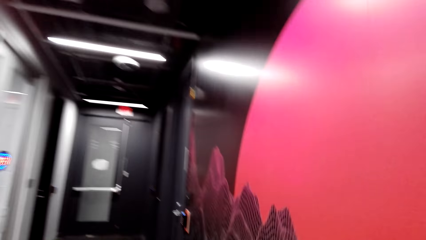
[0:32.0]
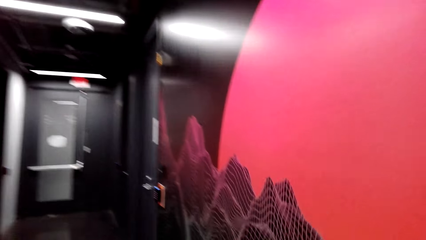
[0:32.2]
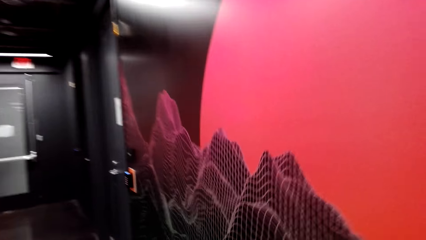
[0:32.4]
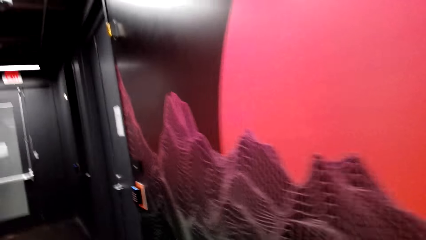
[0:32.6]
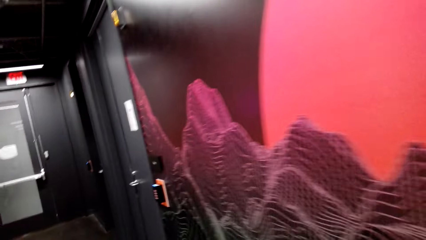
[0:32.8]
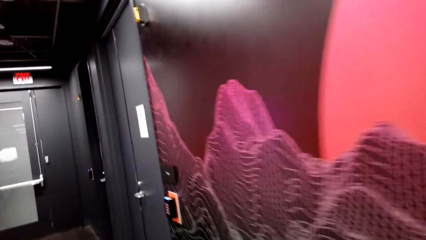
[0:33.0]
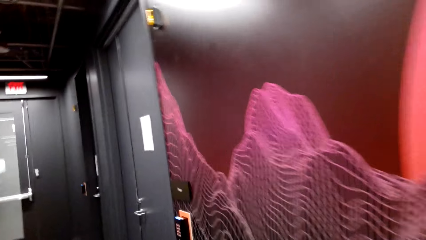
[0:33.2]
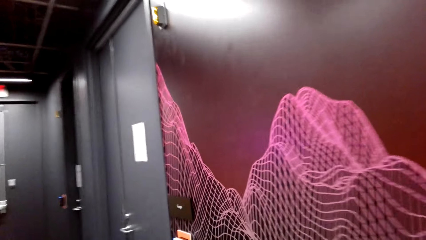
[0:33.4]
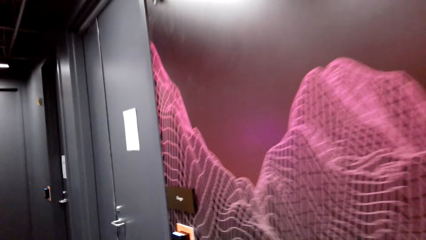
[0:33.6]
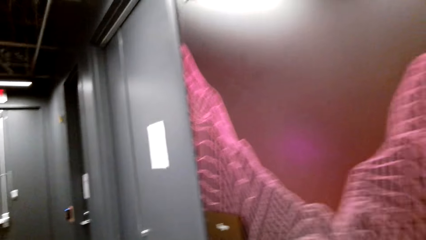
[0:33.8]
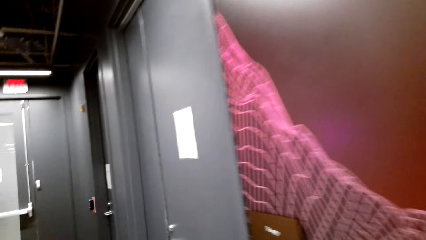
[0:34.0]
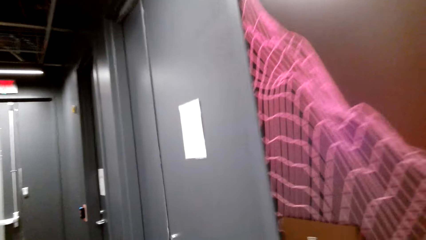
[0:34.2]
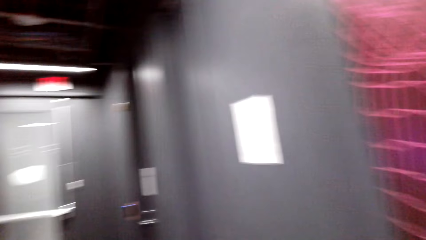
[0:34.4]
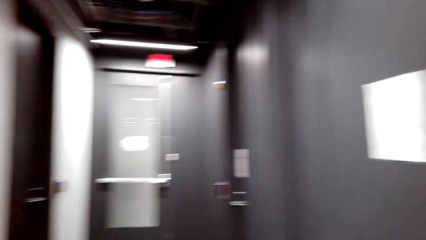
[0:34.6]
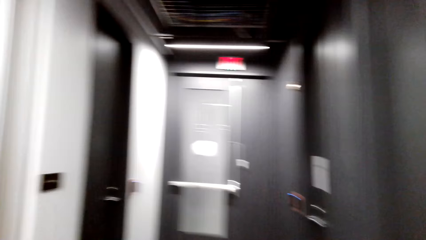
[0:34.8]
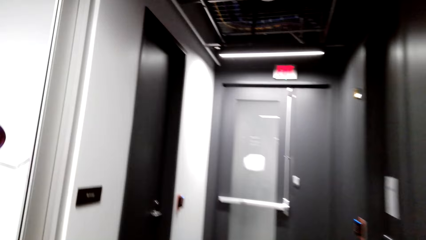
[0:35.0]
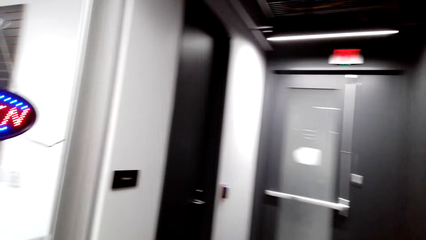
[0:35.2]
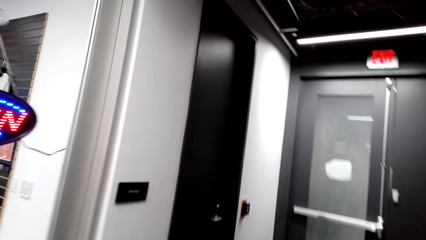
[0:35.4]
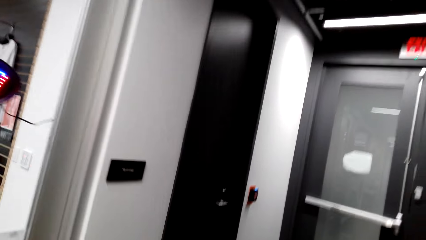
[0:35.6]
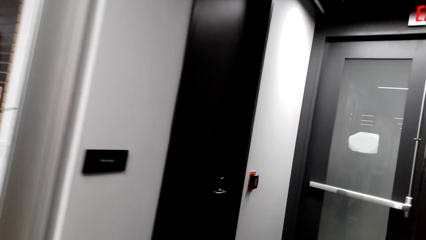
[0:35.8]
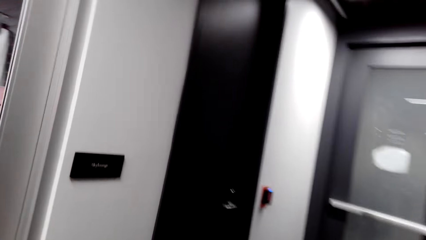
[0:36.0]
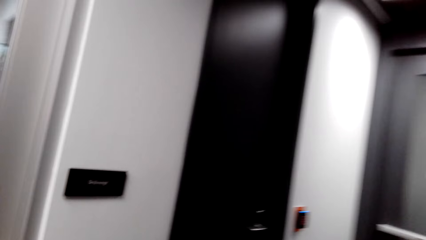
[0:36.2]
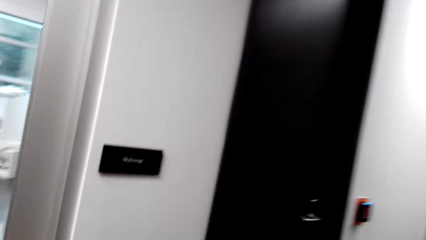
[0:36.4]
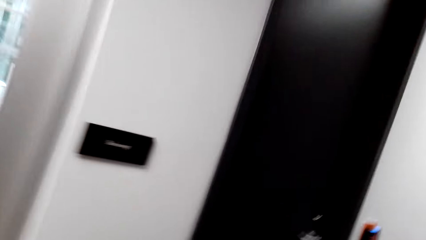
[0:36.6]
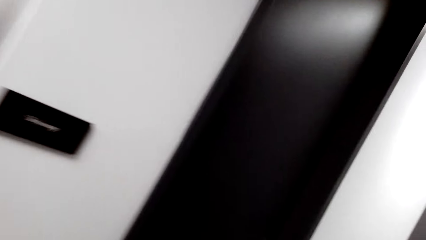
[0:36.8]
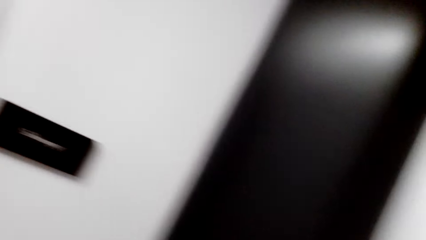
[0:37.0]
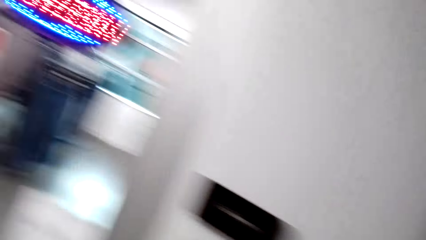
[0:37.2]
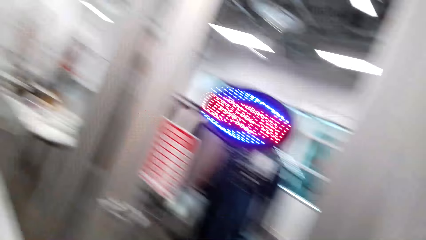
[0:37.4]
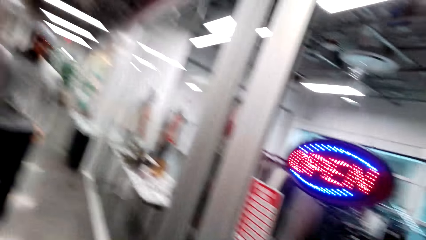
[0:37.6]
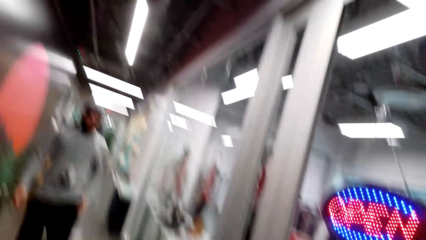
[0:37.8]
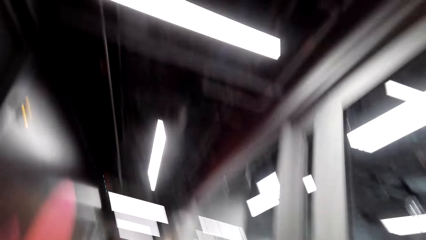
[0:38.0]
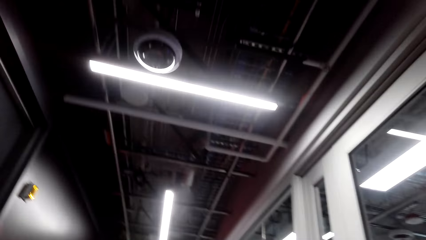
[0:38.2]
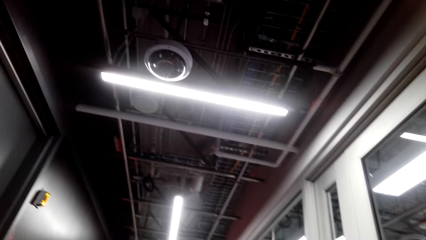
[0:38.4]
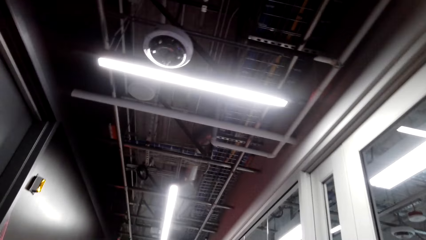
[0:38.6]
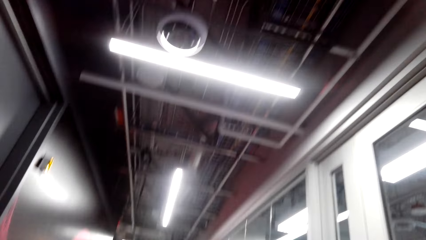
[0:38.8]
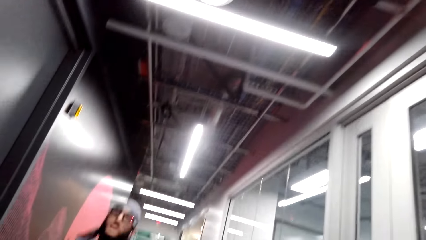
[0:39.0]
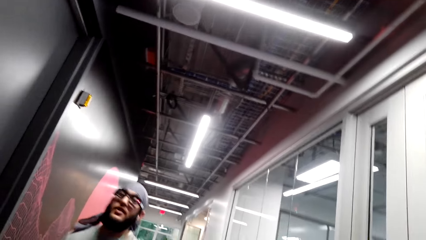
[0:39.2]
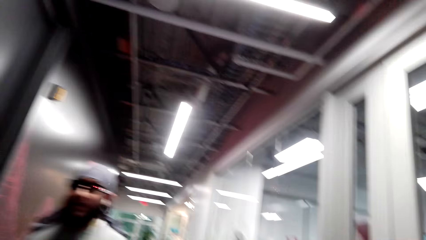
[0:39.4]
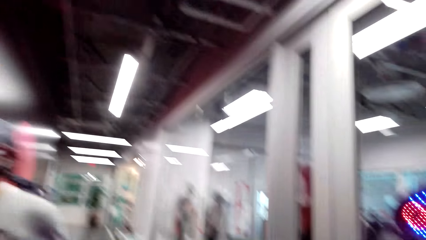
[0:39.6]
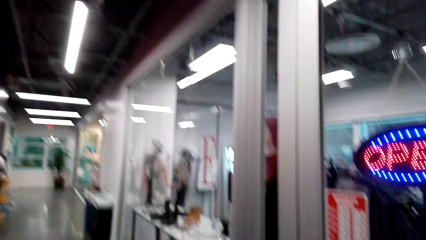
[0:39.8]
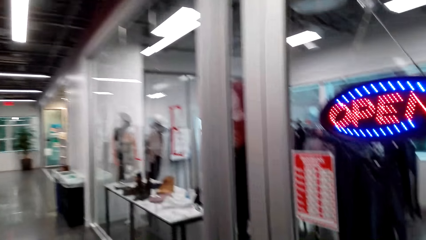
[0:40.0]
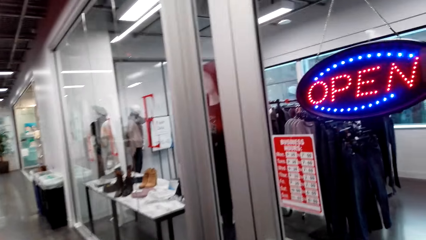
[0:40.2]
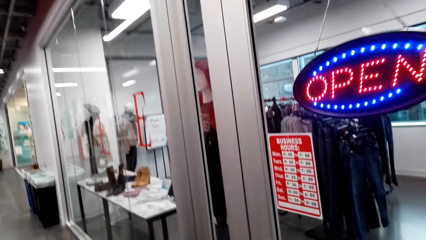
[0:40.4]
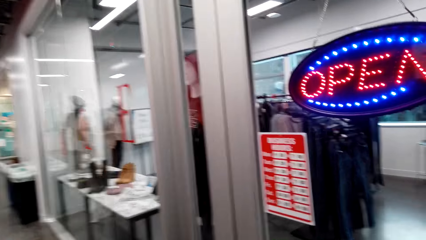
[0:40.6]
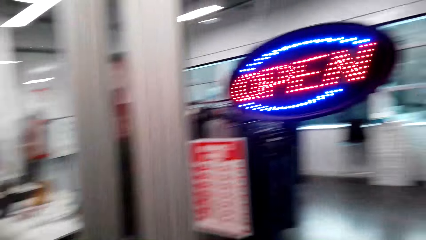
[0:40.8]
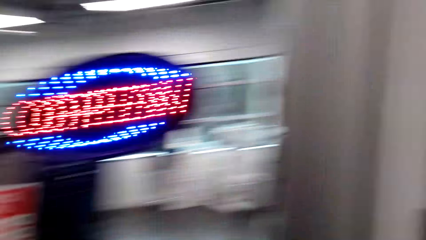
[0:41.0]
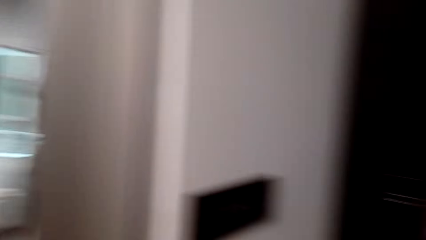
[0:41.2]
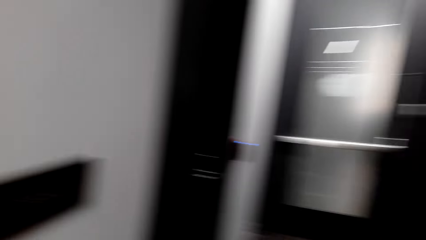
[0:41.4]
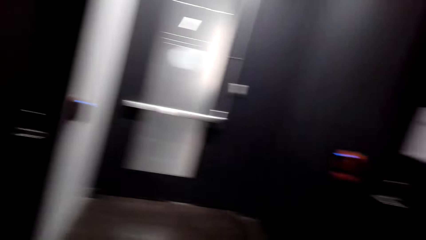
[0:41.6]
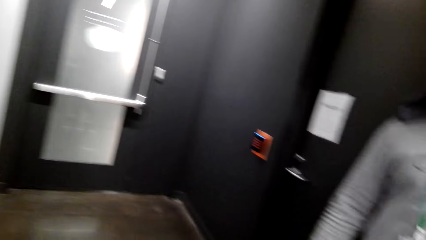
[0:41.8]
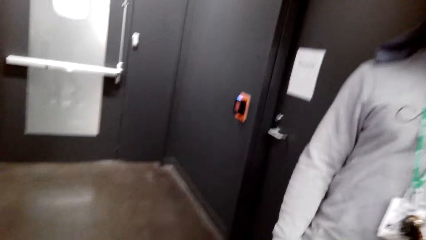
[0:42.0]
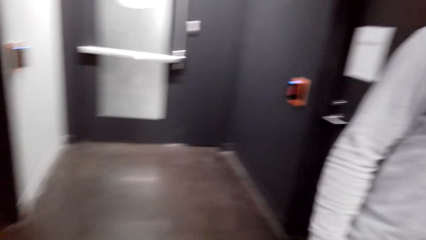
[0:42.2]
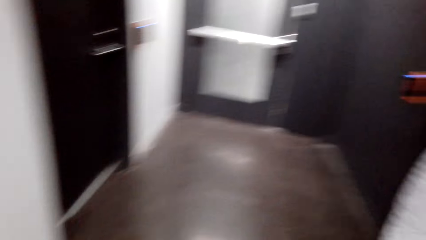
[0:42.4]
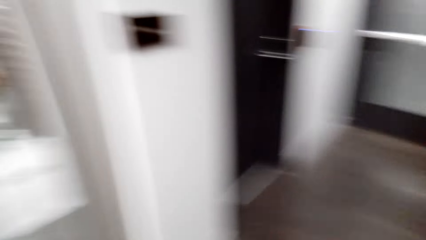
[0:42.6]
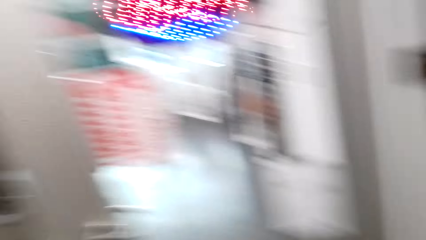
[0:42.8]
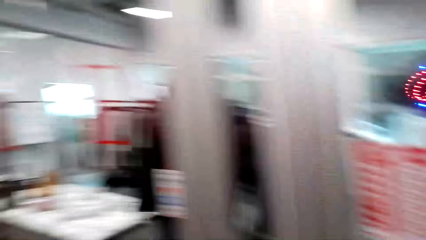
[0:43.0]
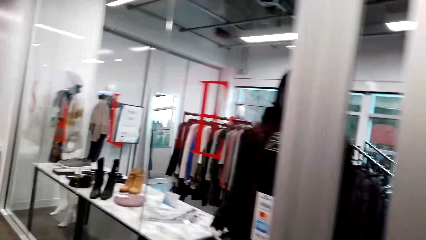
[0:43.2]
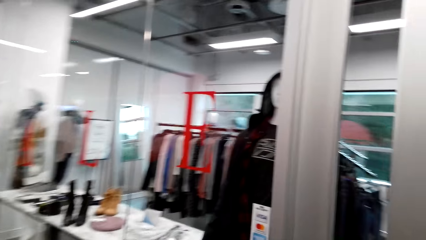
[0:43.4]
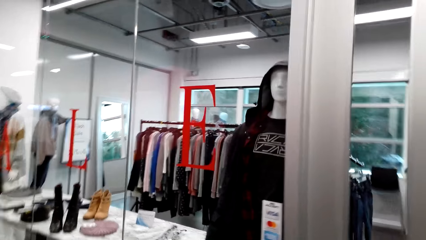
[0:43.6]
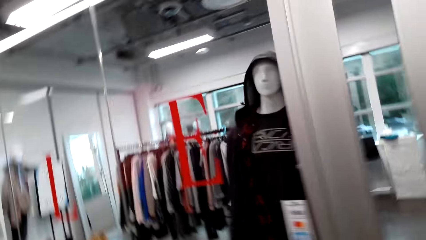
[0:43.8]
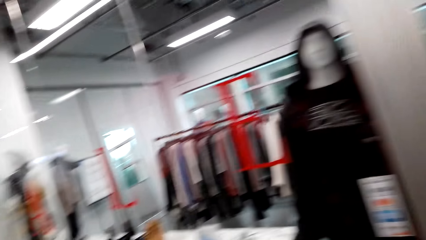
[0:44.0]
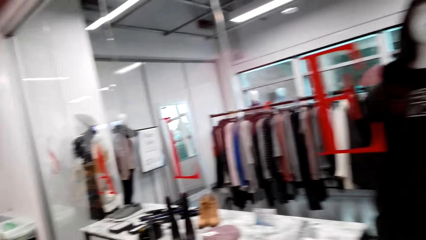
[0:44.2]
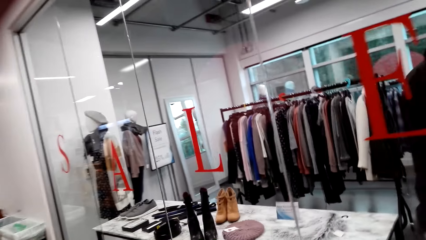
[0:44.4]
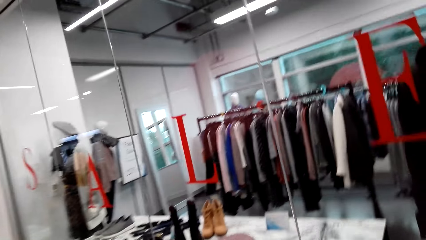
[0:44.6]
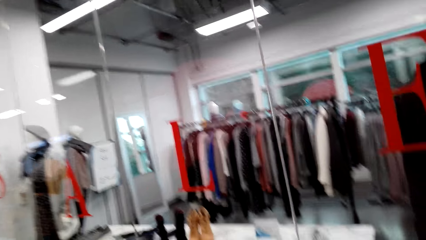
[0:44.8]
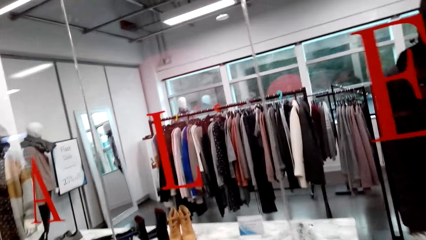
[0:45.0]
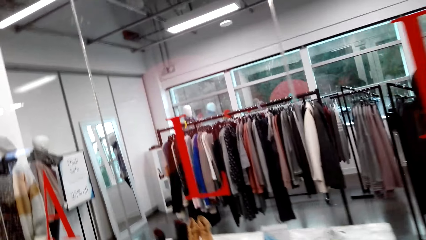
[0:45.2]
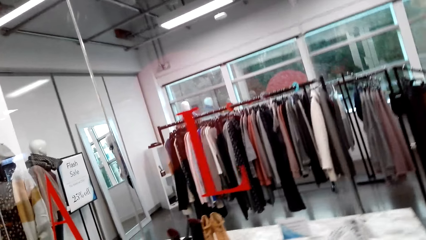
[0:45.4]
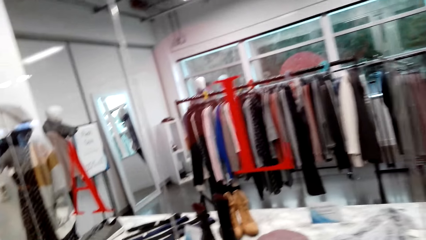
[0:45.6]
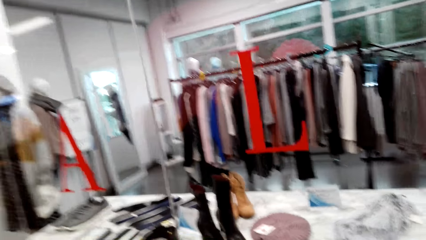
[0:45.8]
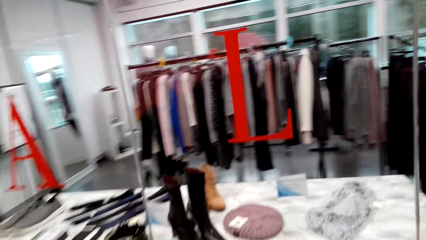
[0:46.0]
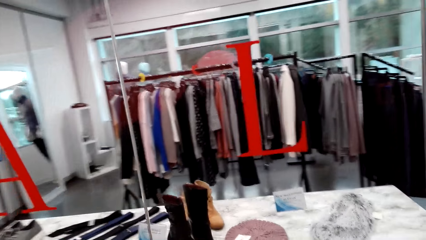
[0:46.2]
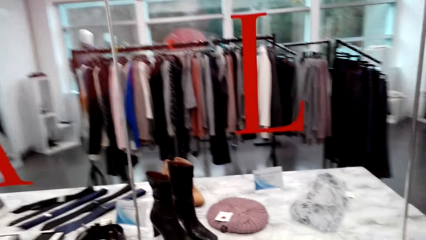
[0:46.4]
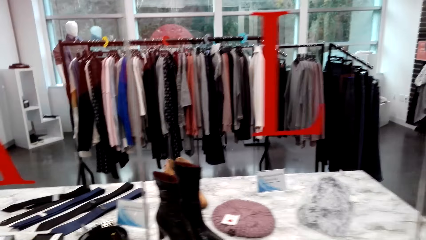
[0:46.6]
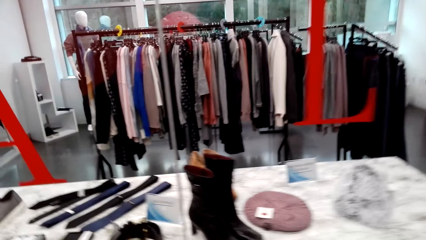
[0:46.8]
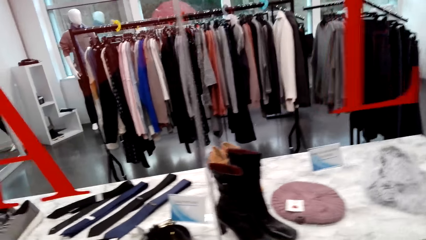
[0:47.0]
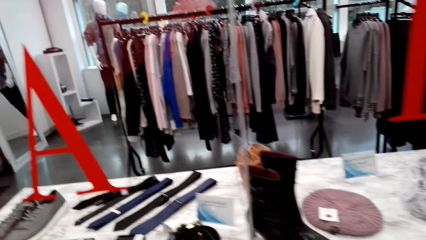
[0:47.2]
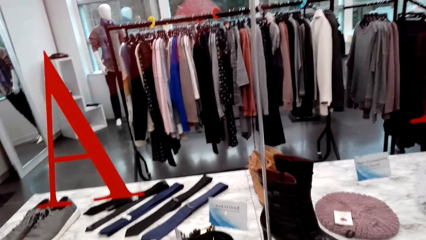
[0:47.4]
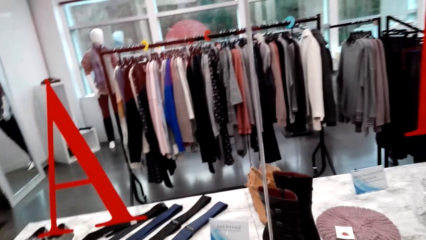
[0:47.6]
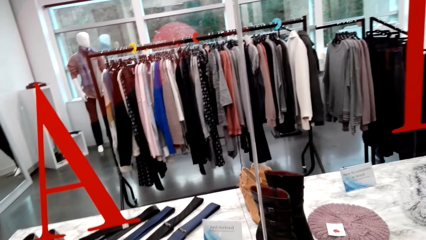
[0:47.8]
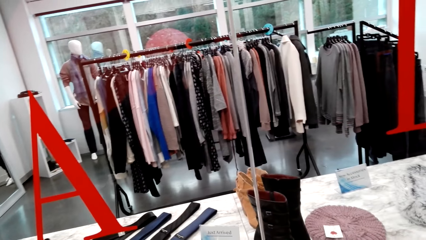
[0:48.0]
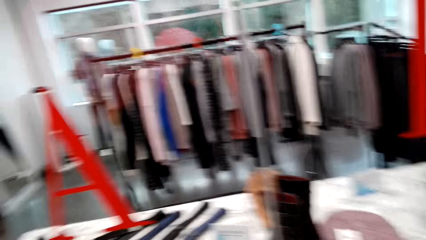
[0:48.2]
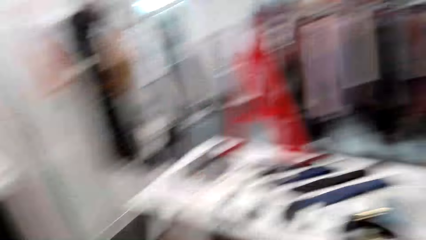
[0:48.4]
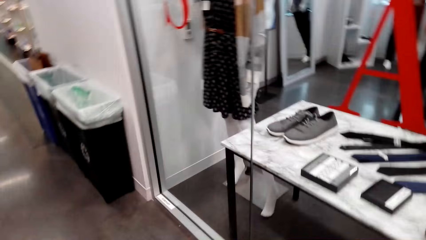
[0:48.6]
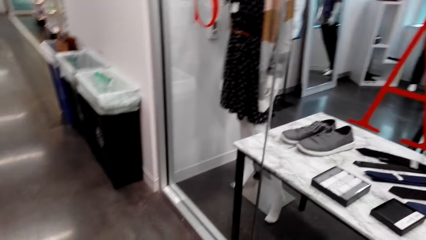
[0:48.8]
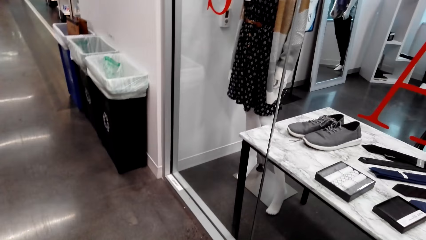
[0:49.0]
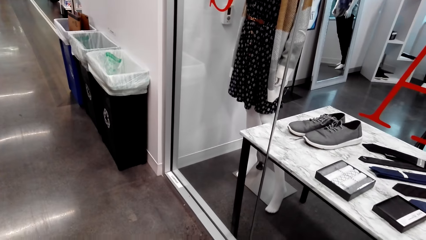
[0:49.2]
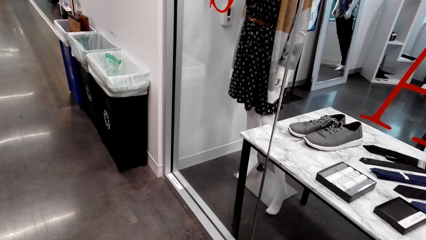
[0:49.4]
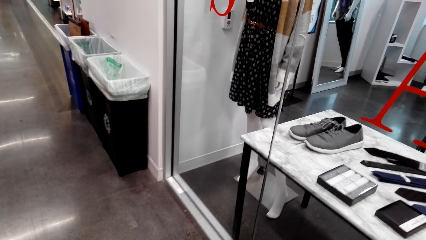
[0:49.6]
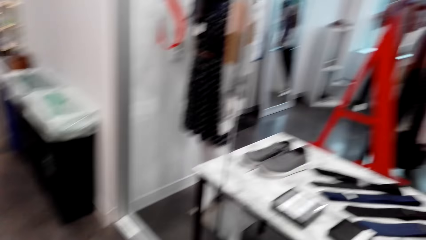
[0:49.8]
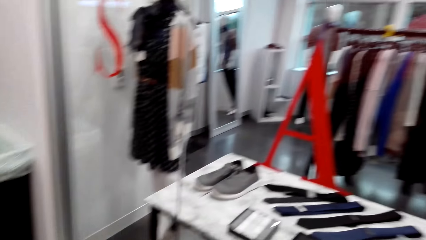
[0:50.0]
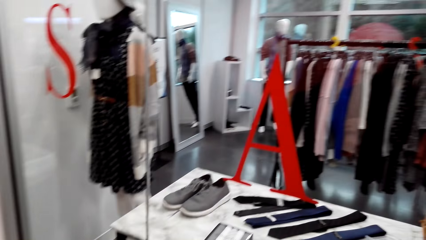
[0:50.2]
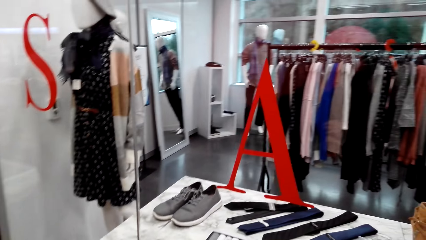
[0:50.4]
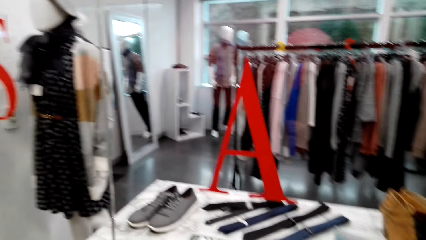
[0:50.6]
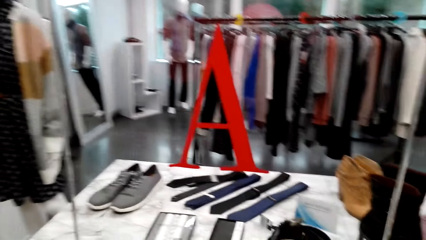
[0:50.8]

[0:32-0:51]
The camera wearer talks to a person.
